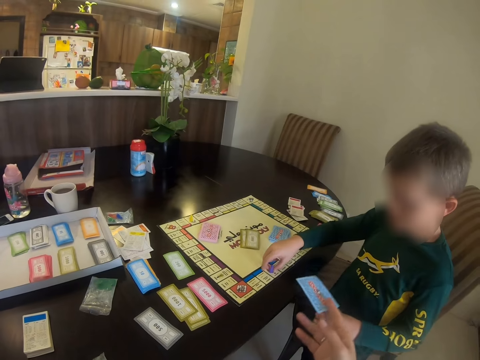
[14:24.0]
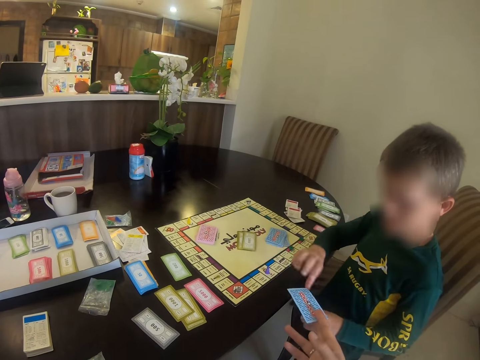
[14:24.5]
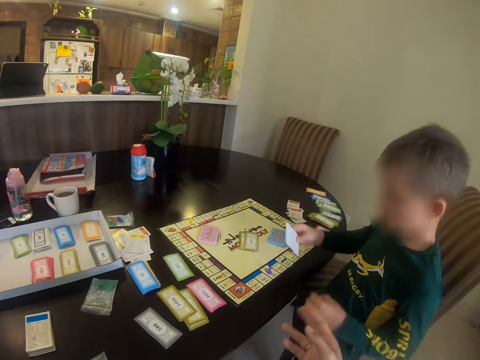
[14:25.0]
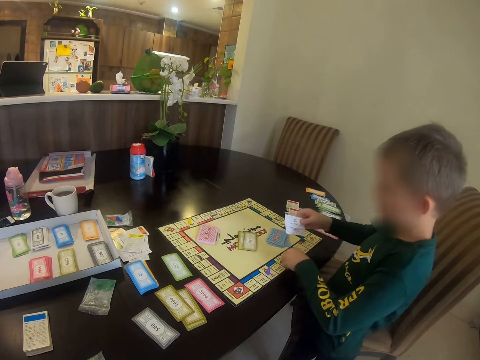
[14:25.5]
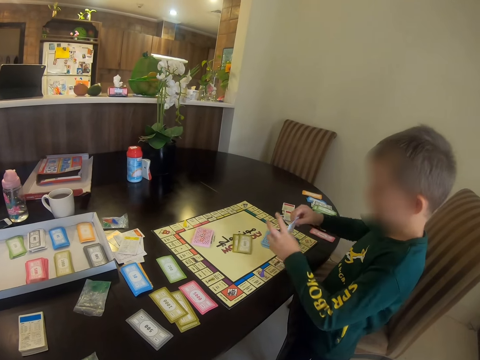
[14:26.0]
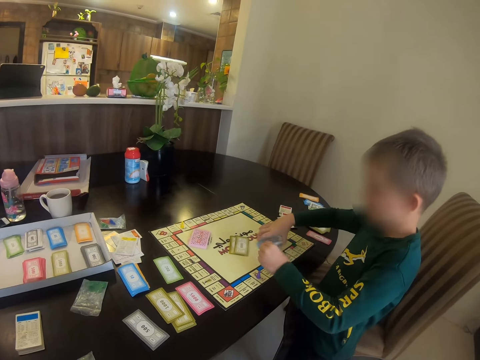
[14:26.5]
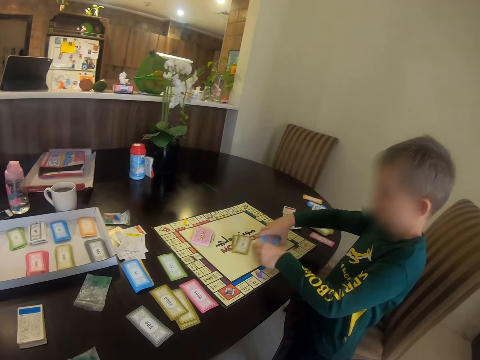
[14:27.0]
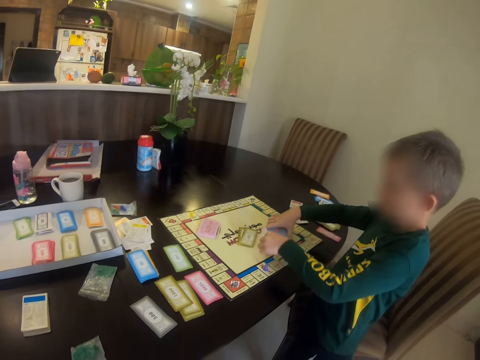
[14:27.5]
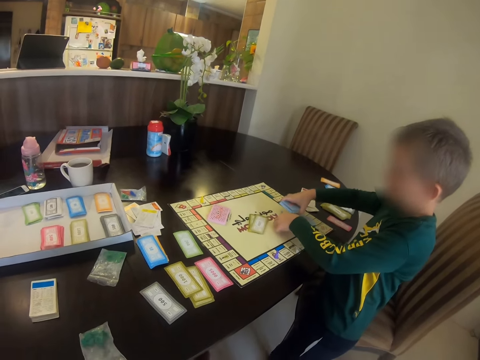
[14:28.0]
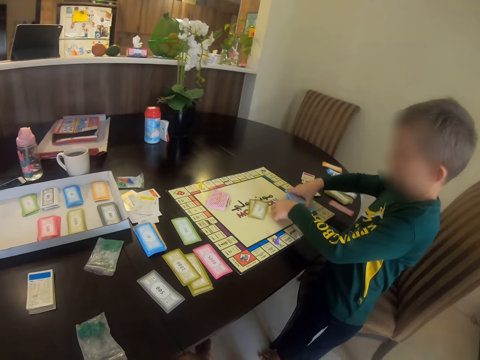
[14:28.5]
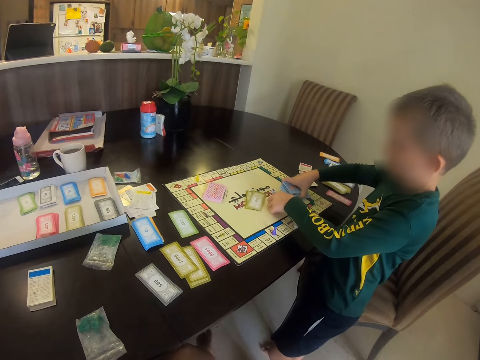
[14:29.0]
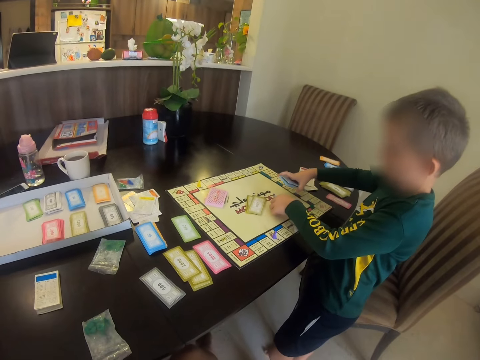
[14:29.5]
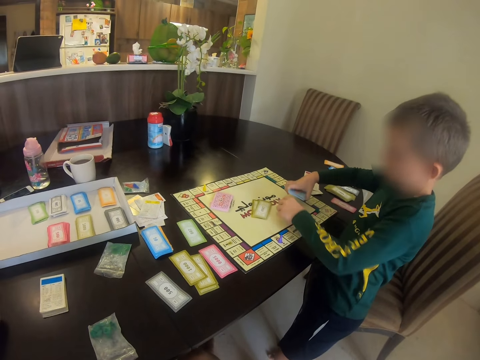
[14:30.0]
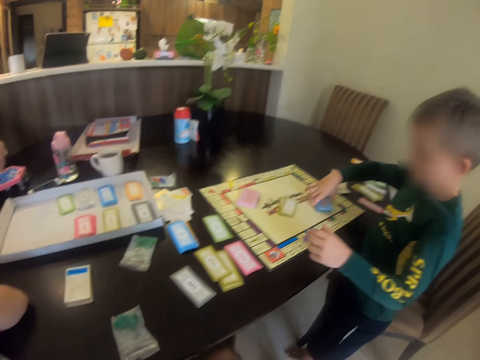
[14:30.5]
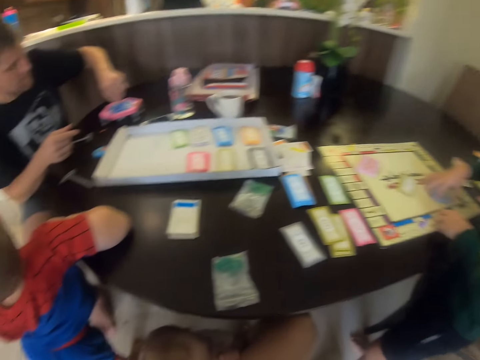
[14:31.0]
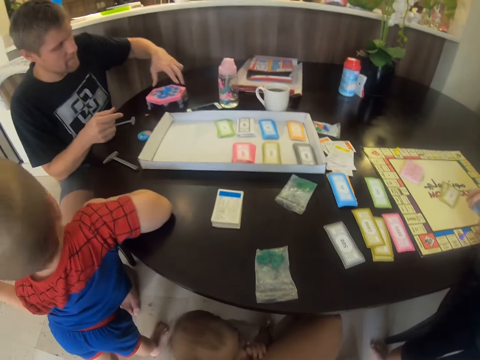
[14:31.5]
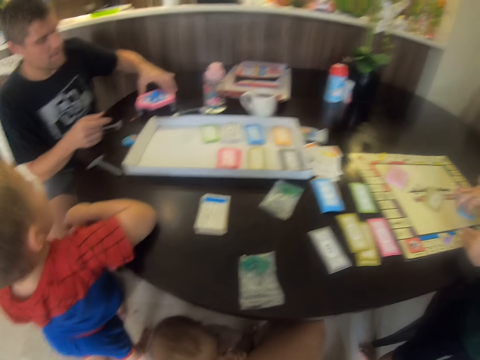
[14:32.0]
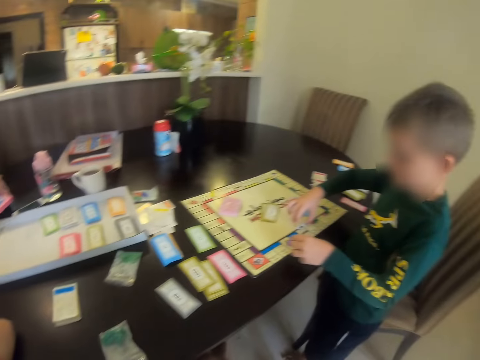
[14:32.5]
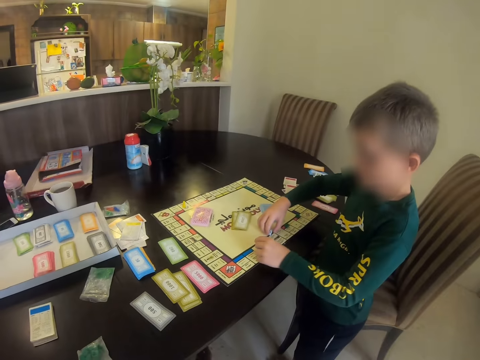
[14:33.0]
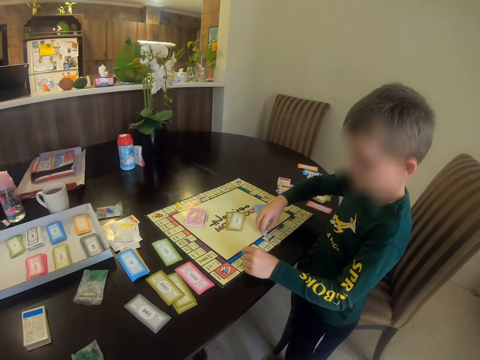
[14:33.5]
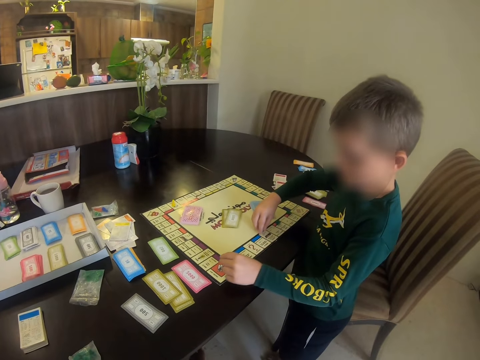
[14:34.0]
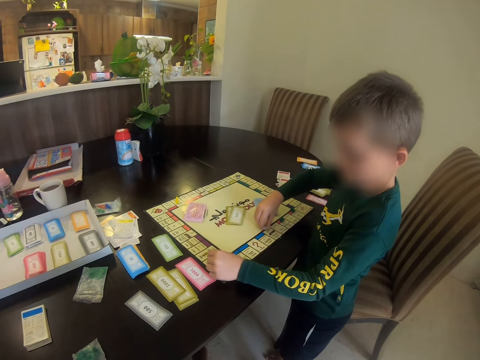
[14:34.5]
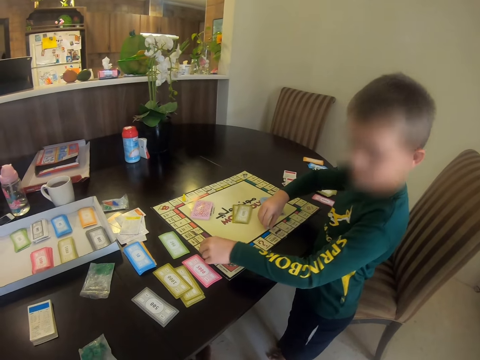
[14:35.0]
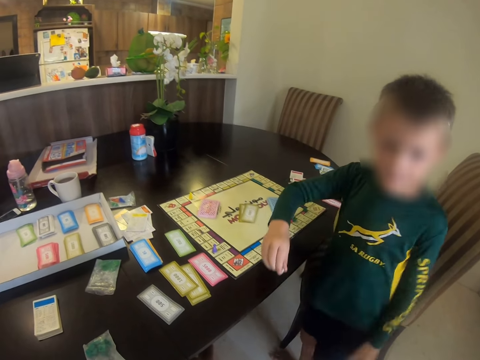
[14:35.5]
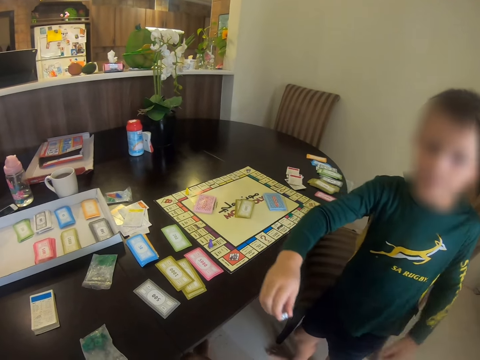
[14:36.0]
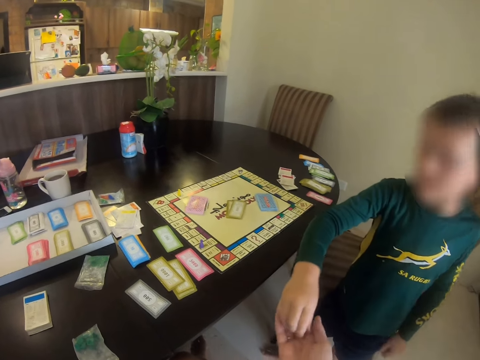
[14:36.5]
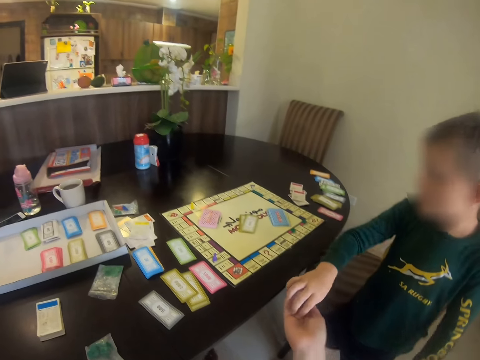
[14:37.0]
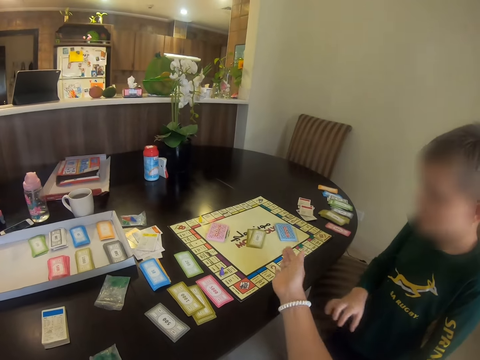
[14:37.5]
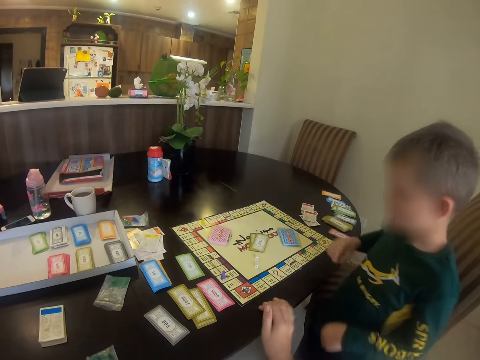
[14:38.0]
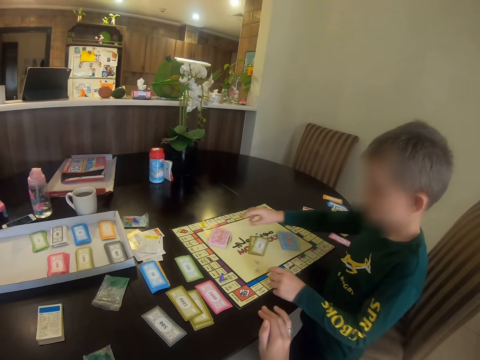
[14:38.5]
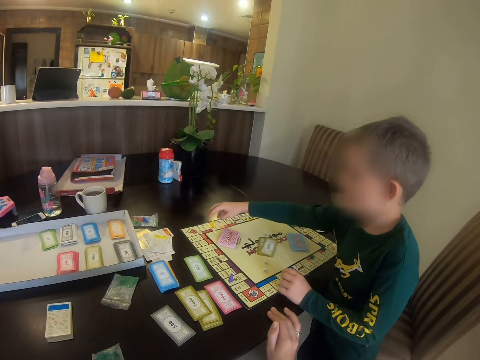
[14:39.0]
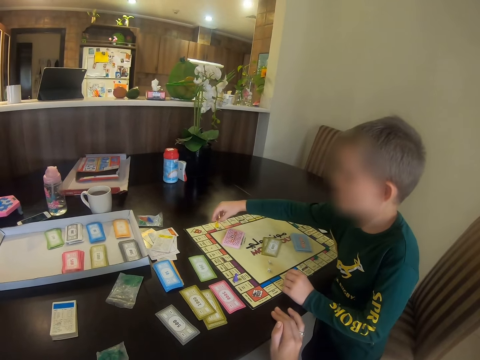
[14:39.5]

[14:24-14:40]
The camera wearer gives the card to a child. The child puts the card on the chart. A man moves the toy. The child moves the card in the board. The child hands the meeple to the camera wearer. The camera wearer puts the meeple on the board. They throw something.

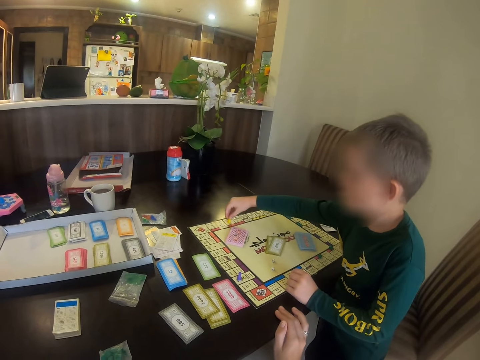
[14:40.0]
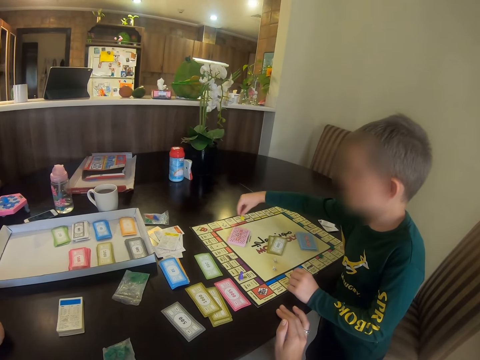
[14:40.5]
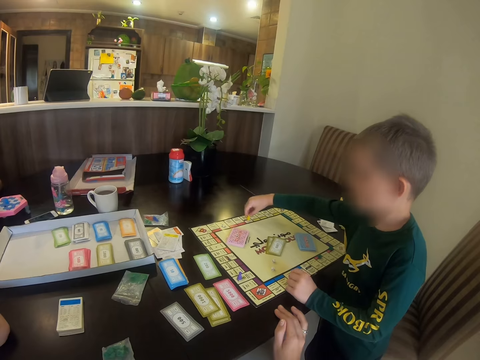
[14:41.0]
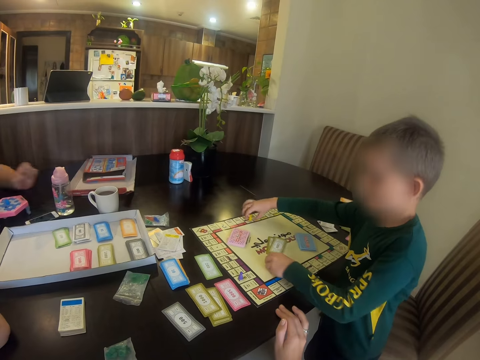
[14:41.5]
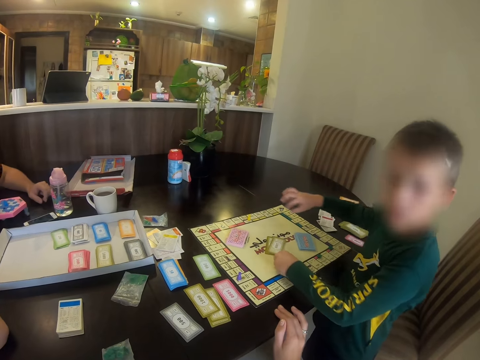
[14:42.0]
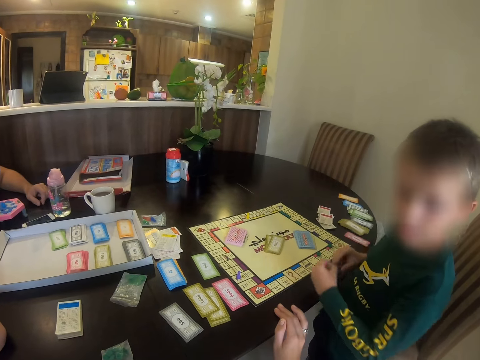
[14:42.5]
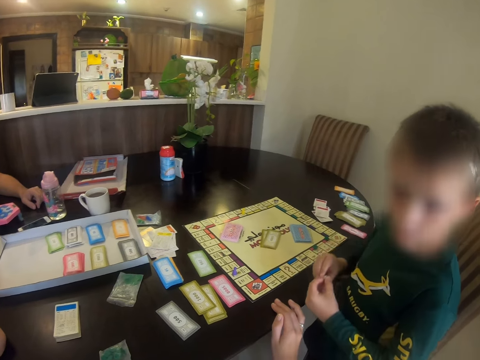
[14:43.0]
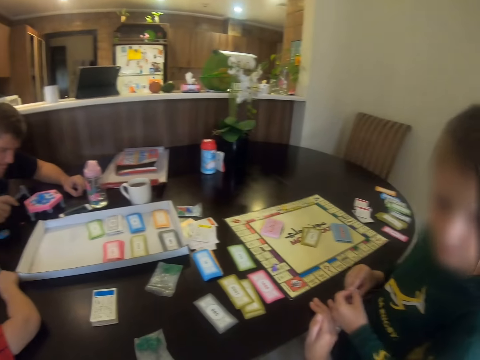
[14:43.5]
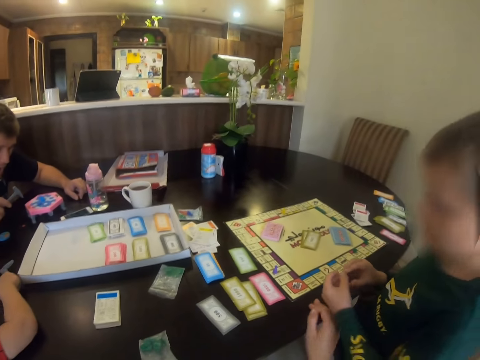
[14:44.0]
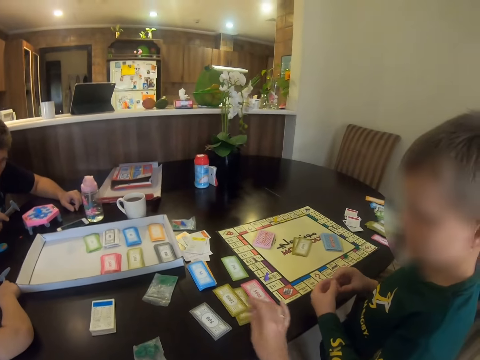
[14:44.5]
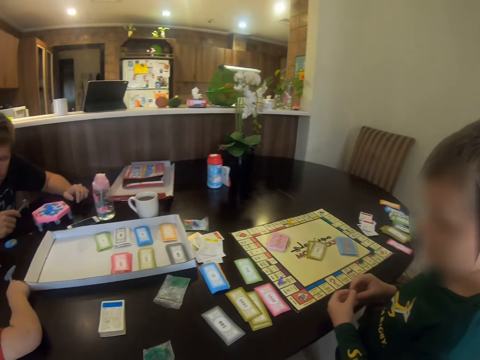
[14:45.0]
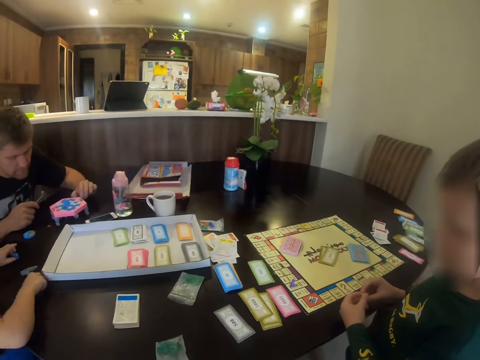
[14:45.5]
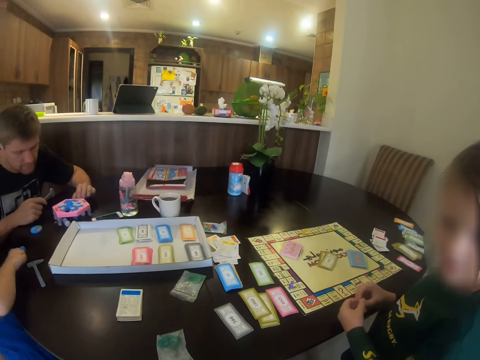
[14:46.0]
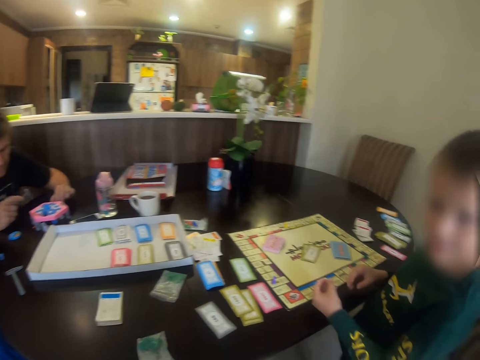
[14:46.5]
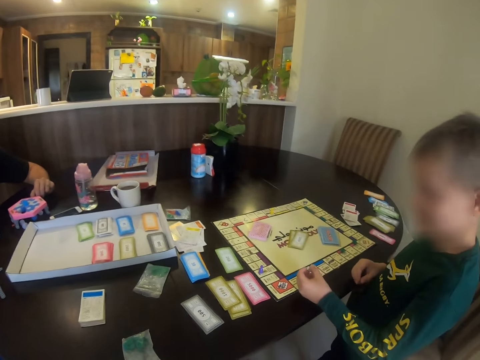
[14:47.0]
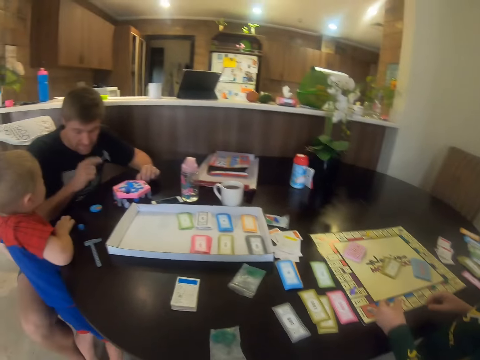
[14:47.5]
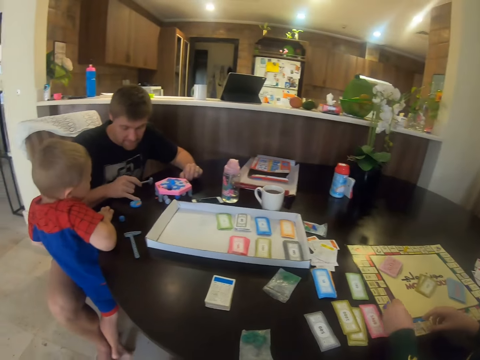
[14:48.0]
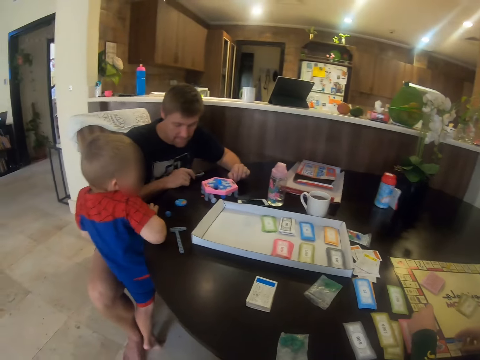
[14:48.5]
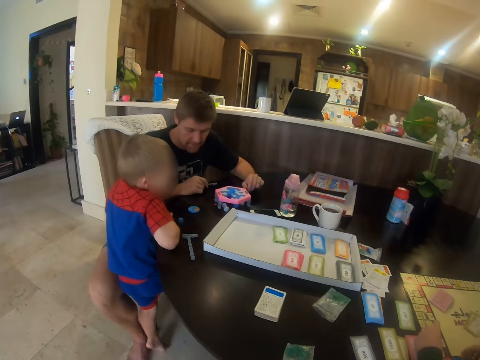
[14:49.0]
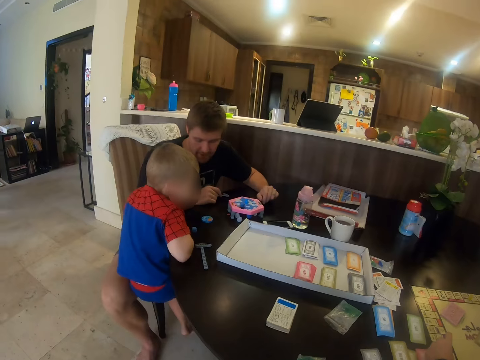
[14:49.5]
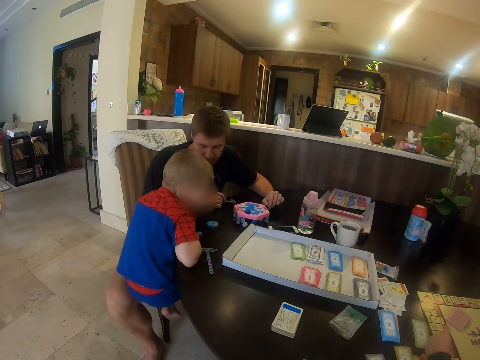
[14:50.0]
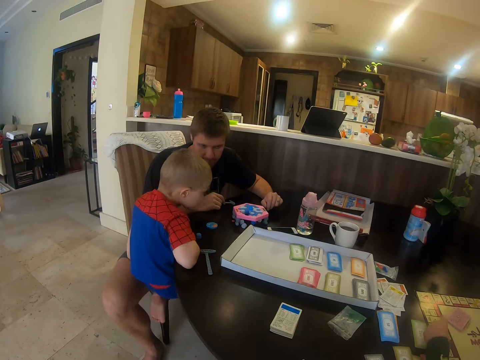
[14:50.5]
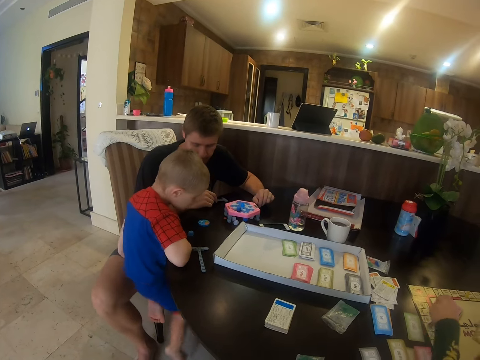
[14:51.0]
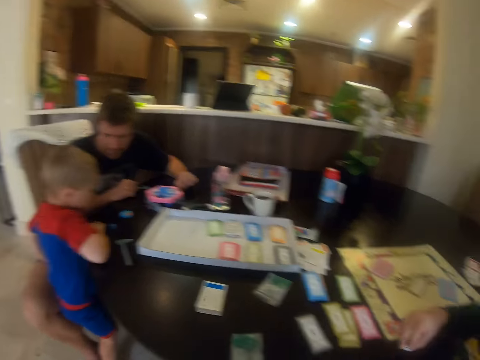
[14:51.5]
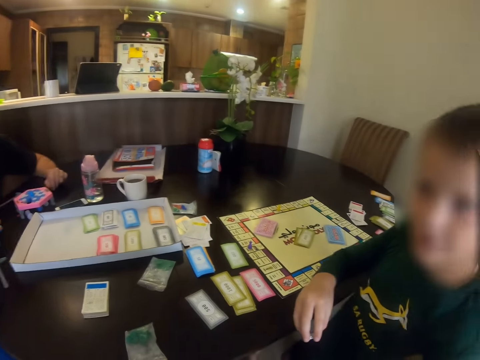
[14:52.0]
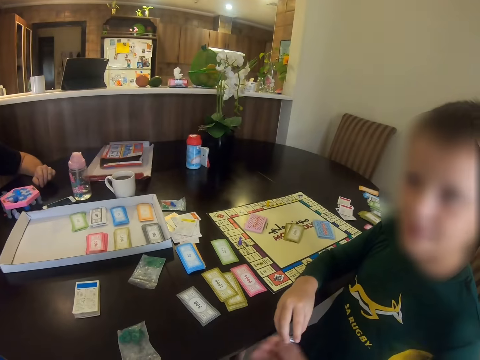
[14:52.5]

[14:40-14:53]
A child moves the meeple in the board. The child picks something. A man holds a hammer. The man moves a toy. Another child hangs on the table.
